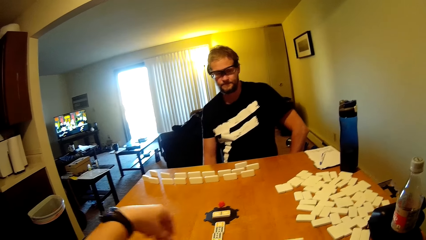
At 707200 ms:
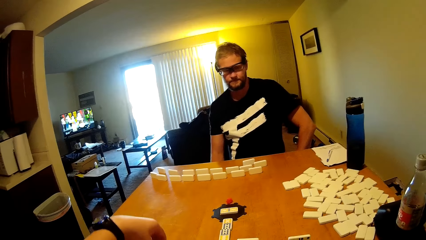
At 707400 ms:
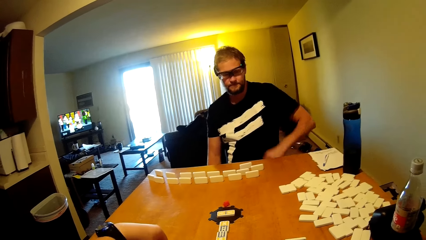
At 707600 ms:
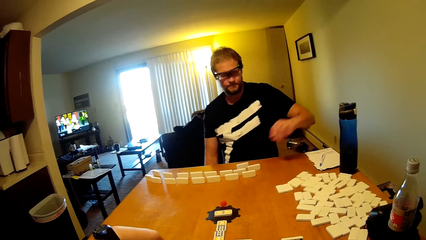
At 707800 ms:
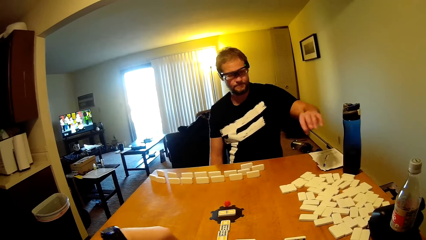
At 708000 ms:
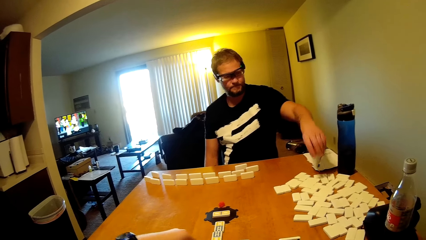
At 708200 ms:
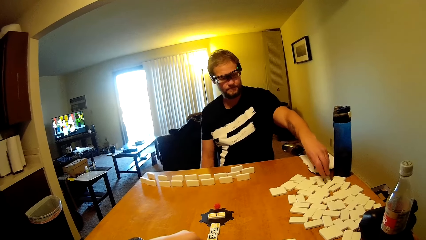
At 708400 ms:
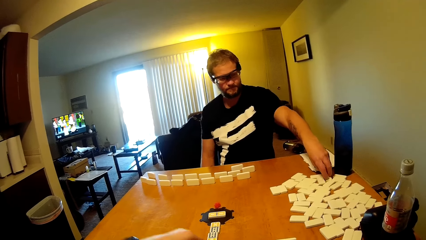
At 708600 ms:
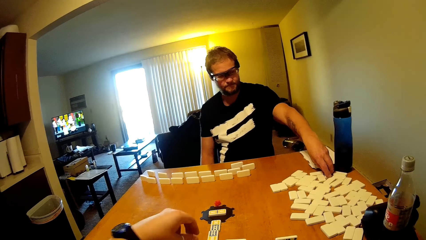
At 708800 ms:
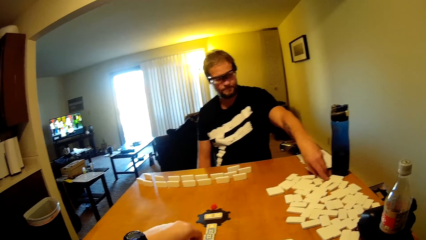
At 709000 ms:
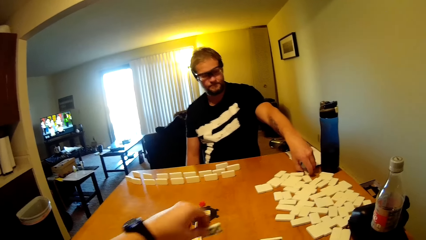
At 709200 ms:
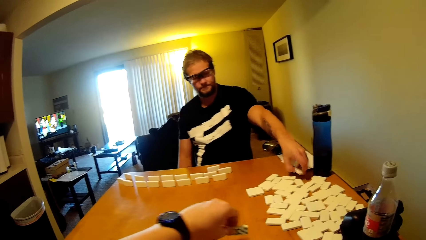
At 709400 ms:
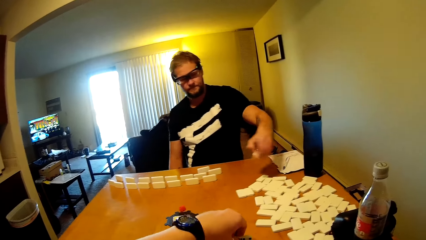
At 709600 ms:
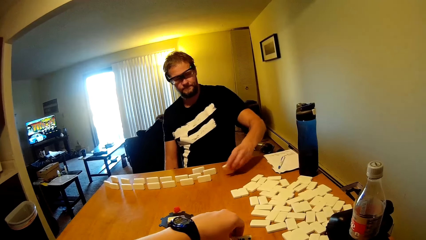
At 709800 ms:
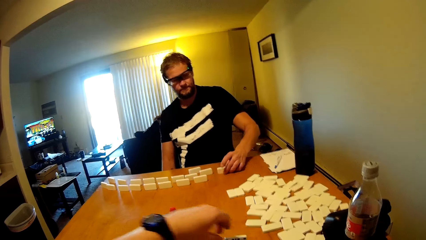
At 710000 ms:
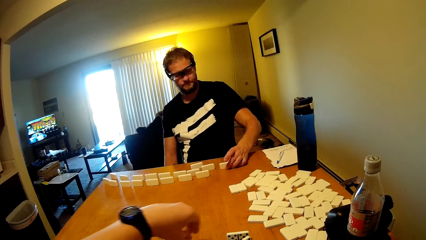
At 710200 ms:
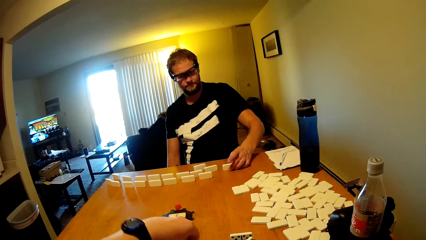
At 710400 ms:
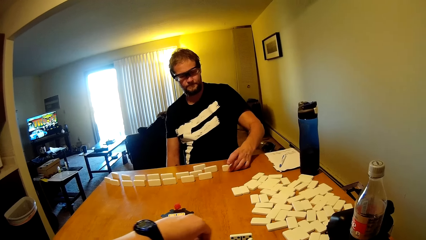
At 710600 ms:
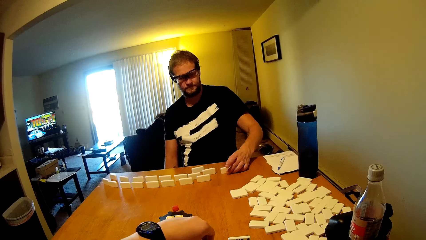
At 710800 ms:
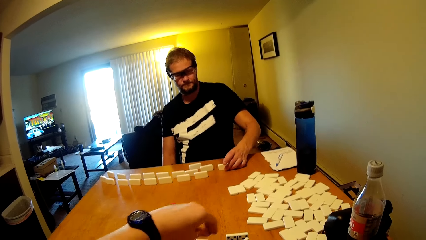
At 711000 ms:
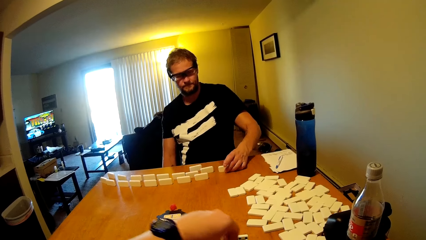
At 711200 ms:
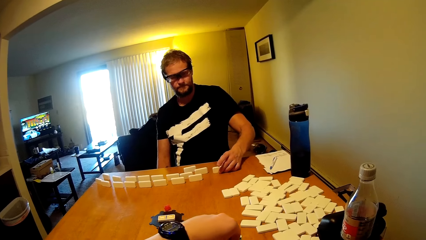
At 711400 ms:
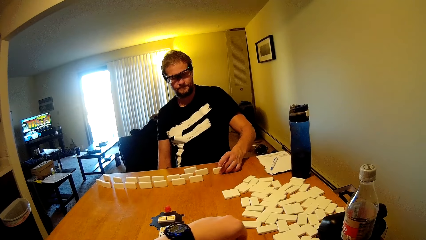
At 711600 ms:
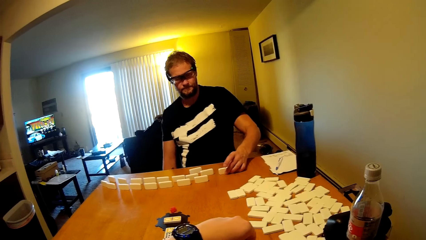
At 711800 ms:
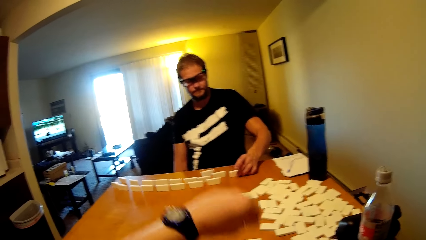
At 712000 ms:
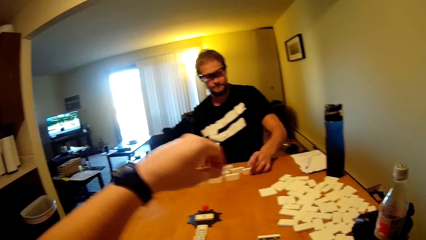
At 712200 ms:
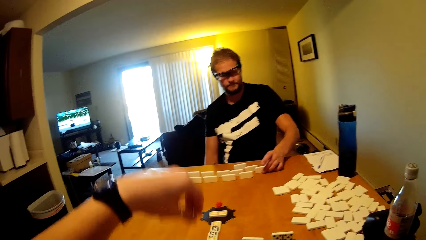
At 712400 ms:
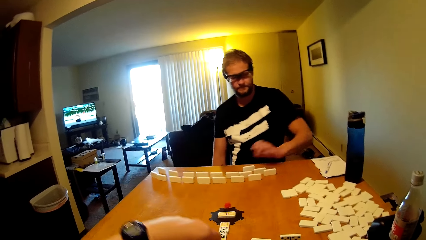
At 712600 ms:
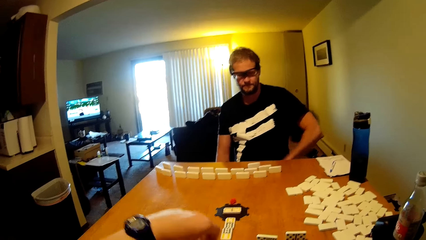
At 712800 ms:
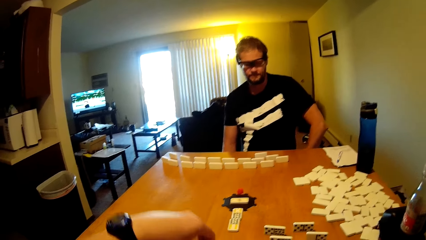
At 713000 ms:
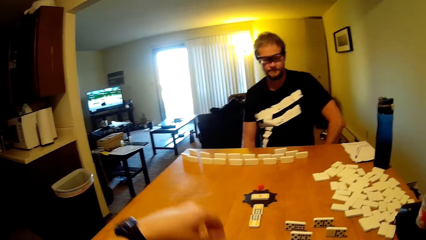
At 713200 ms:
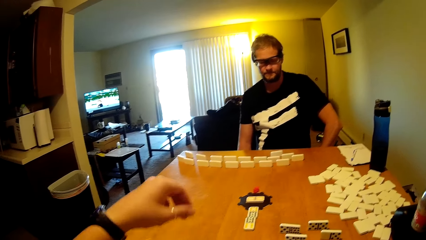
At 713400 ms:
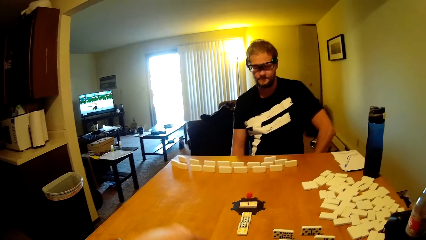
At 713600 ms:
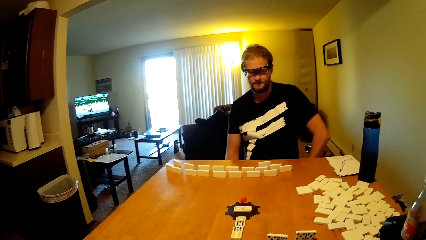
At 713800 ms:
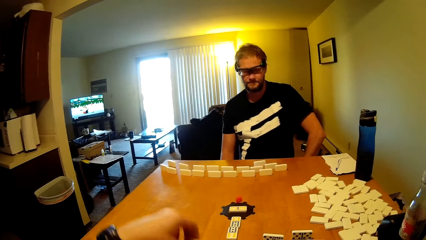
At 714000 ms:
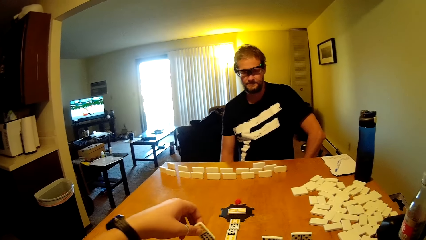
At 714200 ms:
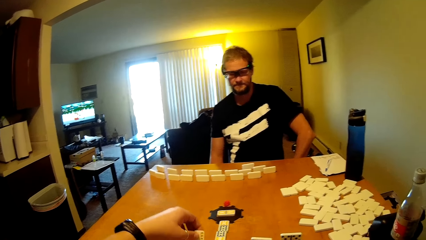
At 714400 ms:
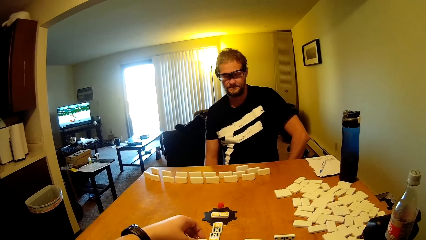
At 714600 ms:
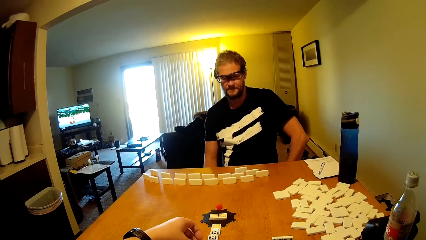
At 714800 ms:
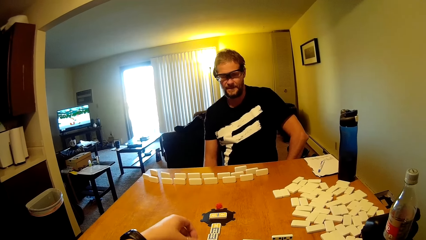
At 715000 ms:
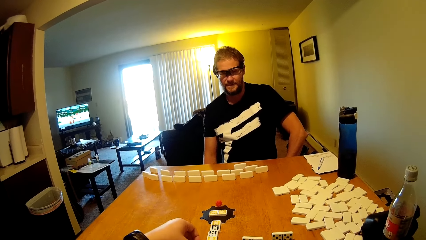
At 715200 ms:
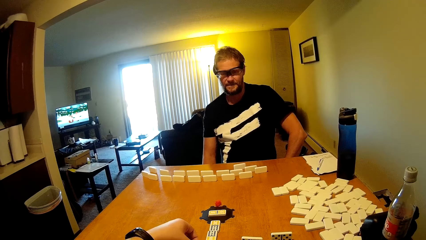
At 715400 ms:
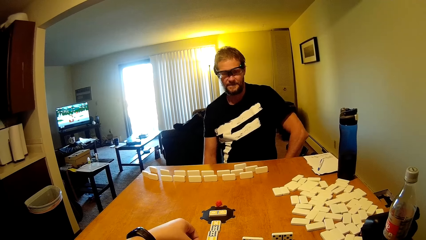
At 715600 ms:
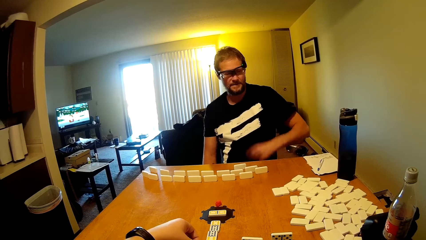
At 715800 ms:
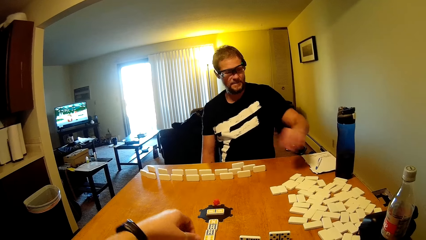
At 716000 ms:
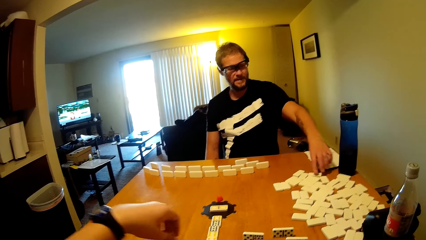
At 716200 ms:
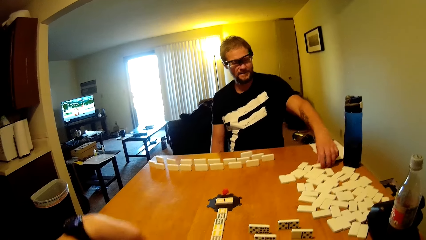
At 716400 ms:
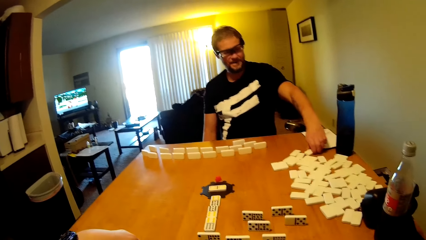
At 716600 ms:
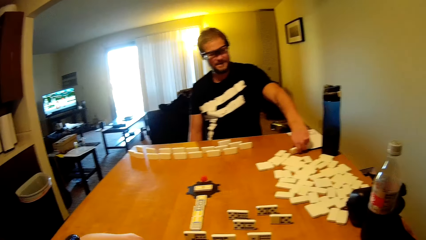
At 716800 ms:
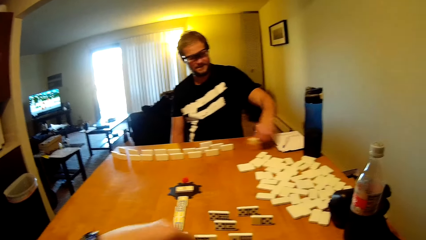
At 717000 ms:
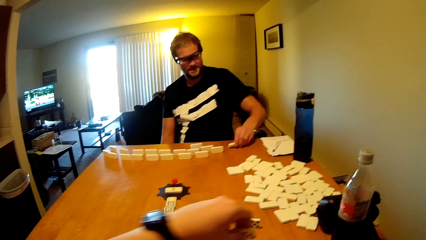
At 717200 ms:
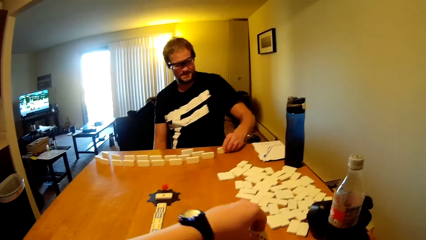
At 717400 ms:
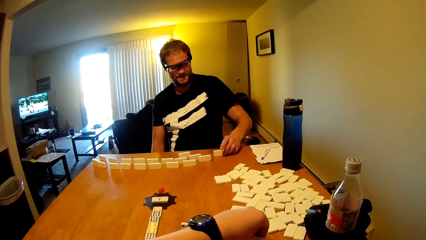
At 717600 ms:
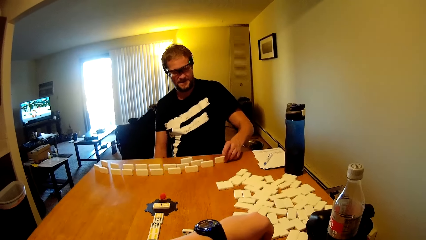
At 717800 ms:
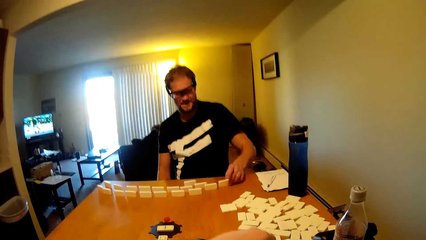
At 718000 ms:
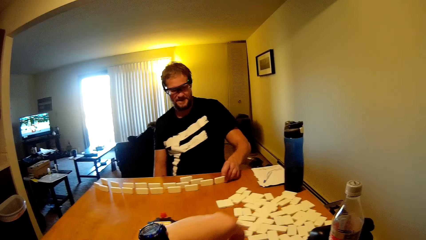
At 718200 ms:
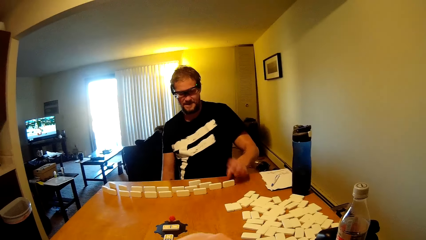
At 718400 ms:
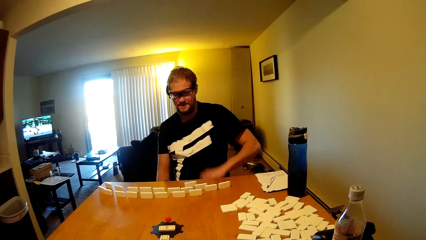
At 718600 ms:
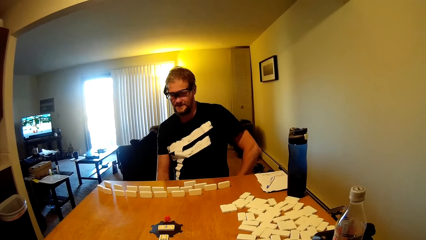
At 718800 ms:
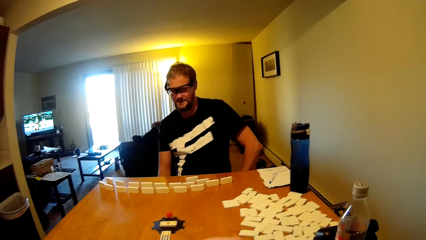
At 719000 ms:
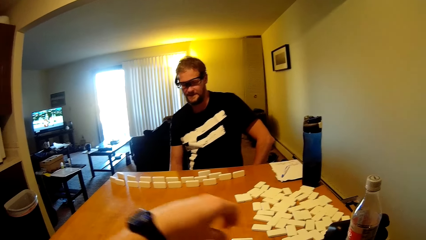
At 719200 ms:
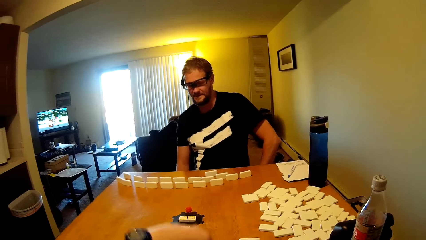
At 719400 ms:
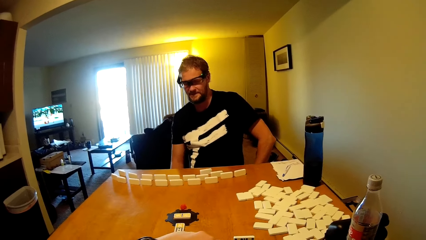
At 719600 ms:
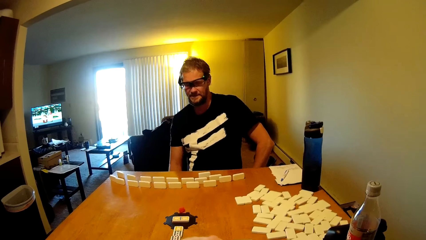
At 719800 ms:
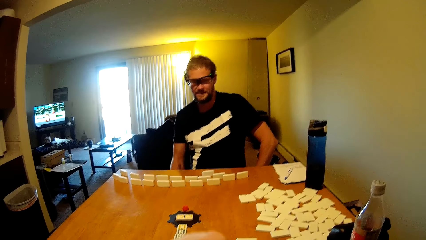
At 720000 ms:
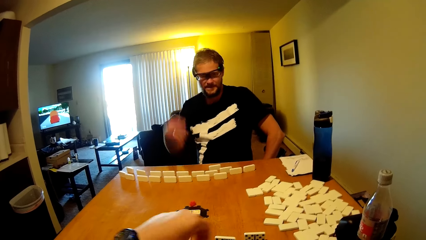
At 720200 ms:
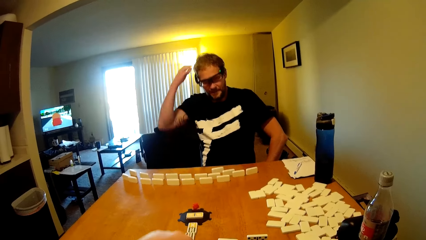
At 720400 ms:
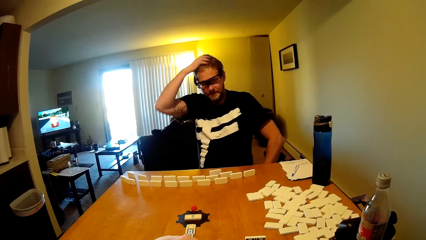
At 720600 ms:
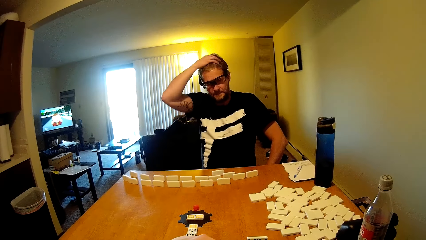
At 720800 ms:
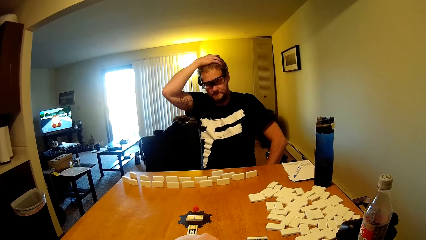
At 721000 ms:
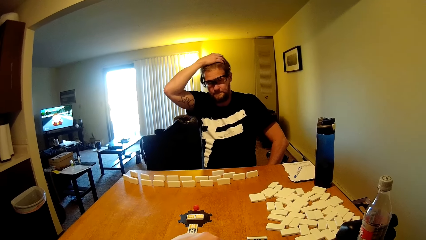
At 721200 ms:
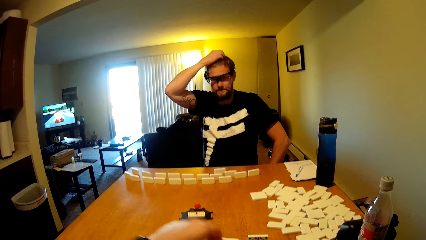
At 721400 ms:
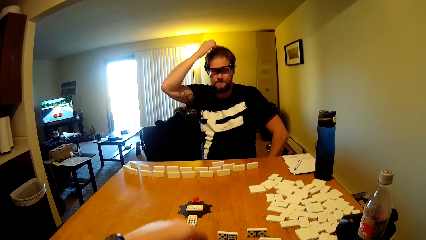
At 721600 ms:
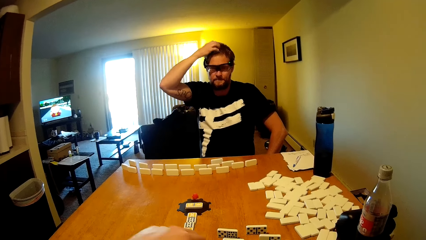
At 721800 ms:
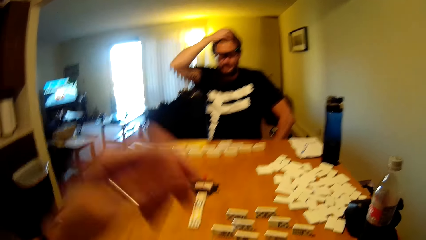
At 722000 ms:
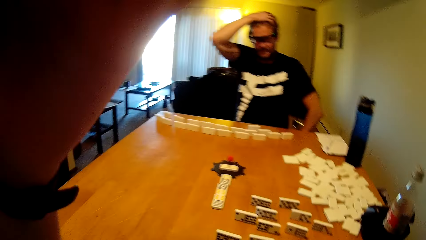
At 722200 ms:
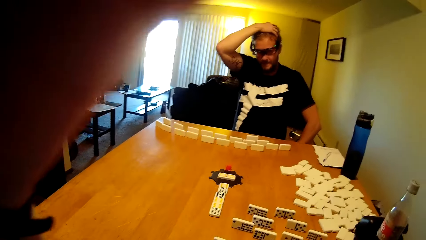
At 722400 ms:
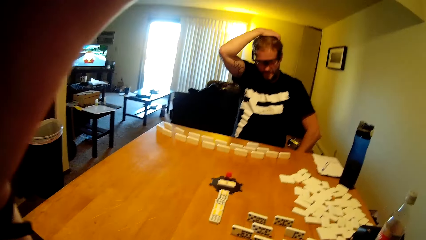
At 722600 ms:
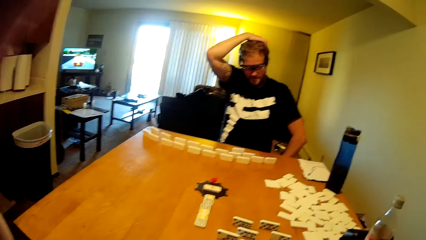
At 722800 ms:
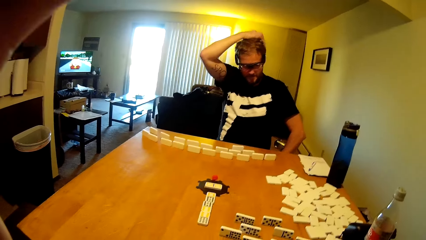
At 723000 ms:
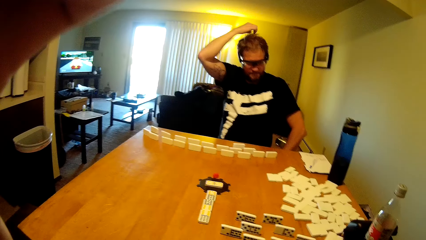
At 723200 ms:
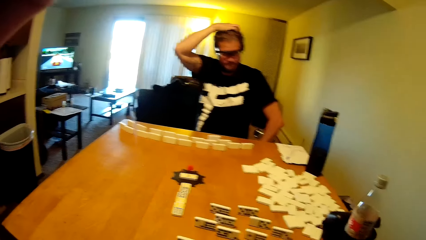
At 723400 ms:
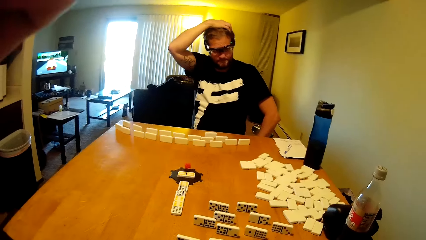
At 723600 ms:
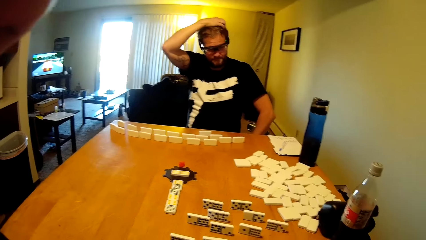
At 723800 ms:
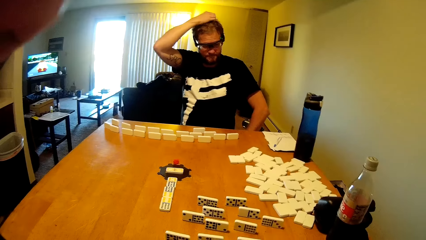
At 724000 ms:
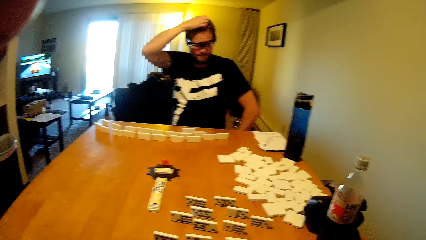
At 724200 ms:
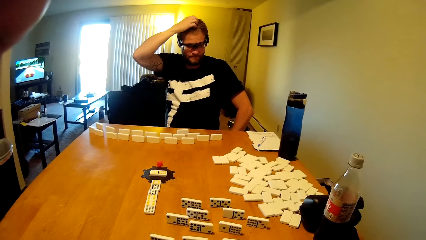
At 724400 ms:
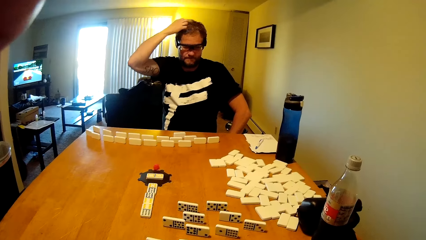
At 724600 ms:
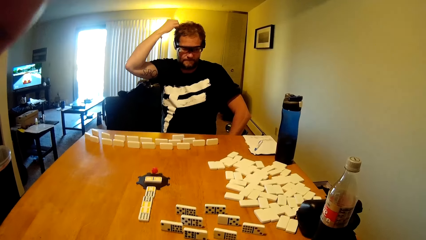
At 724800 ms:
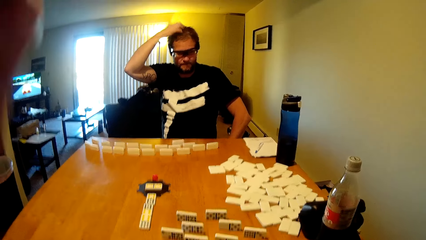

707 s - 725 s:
A person picks up the domino tile and places the domino tile on the table. The camera wearer lifts up the hand. The person talks in the room, picks up the domino tile and places the domino tile on the table. The camera wearer arranges the domino tiles. The person touches the head and scratches the head. The camera wearer lifts up the hand.
